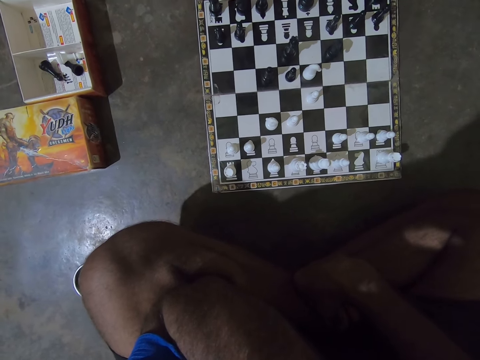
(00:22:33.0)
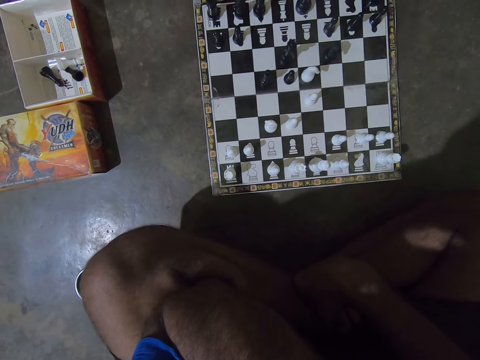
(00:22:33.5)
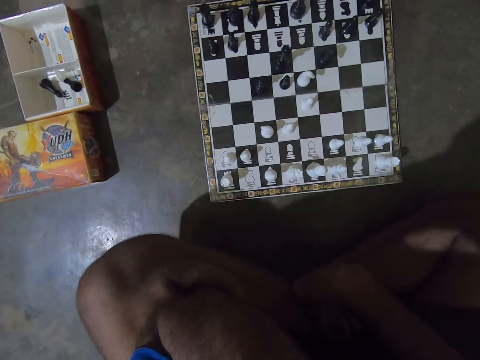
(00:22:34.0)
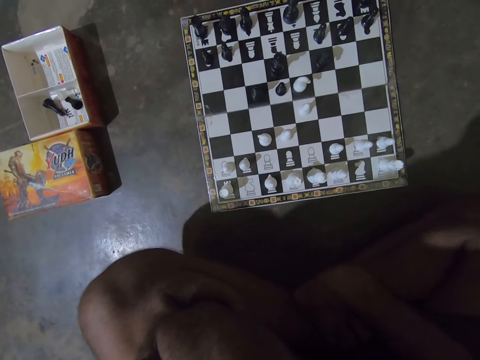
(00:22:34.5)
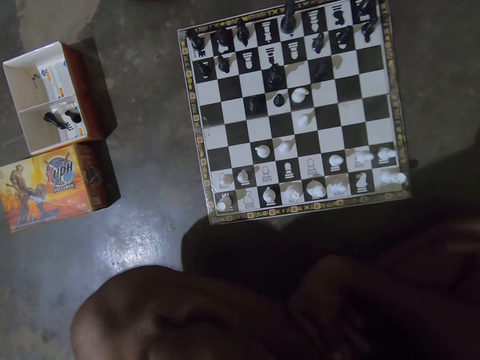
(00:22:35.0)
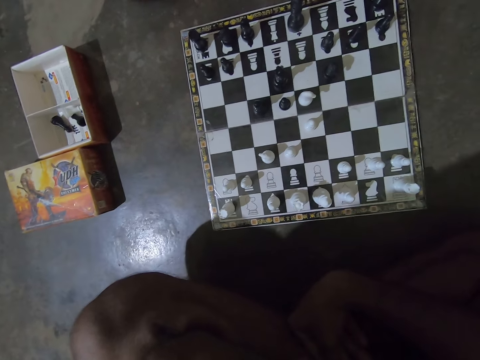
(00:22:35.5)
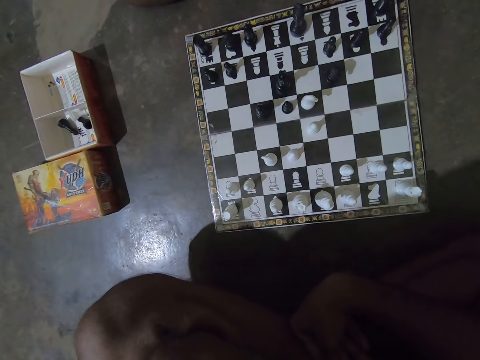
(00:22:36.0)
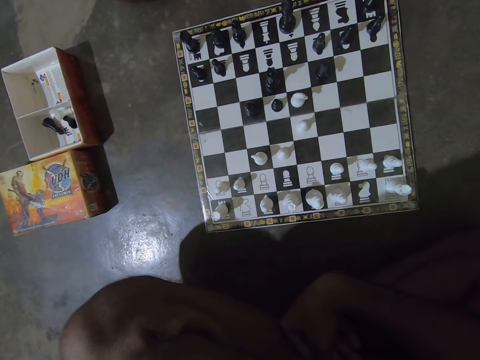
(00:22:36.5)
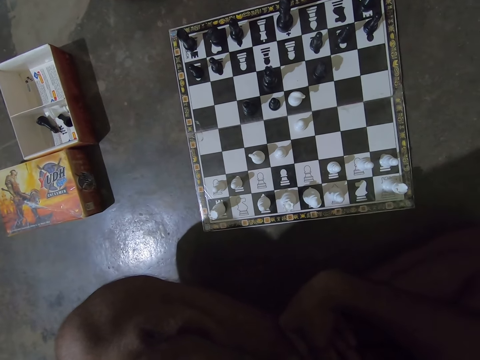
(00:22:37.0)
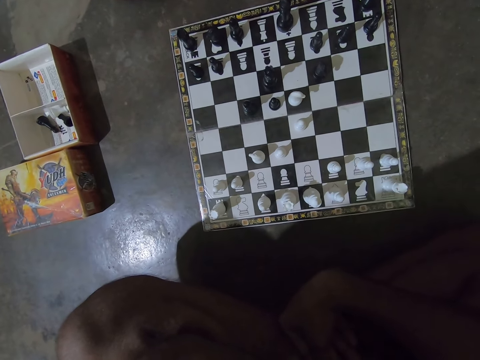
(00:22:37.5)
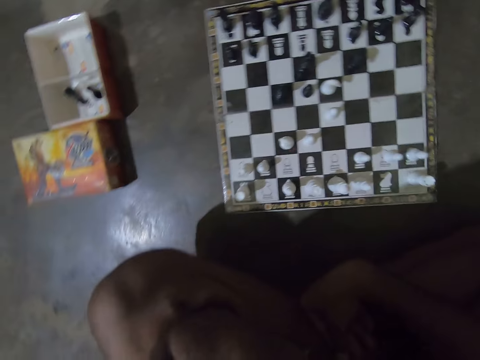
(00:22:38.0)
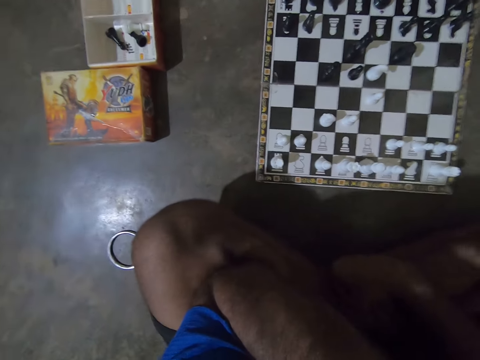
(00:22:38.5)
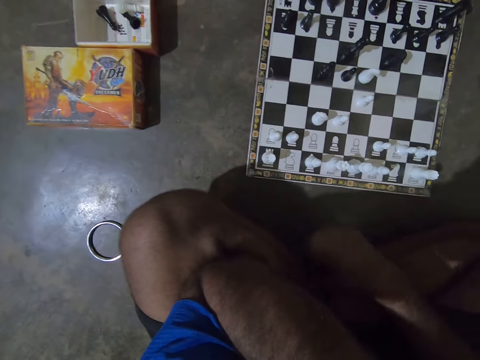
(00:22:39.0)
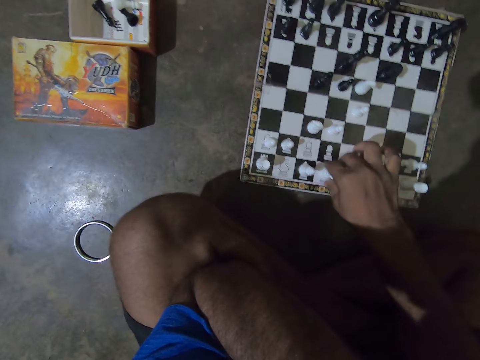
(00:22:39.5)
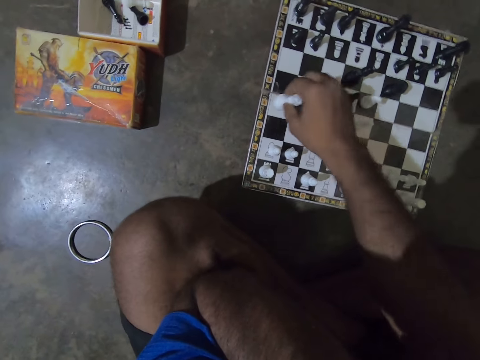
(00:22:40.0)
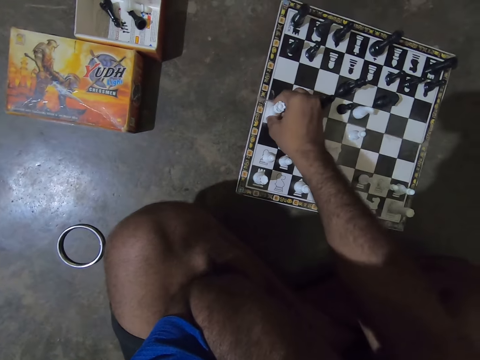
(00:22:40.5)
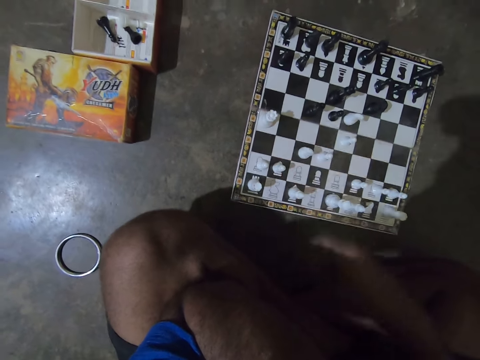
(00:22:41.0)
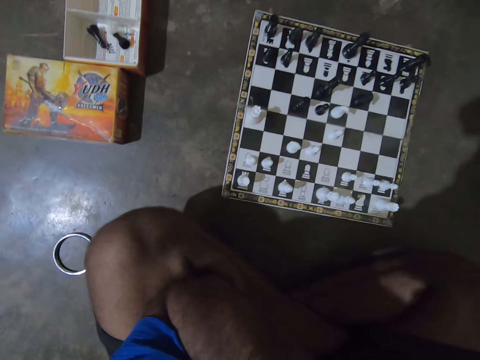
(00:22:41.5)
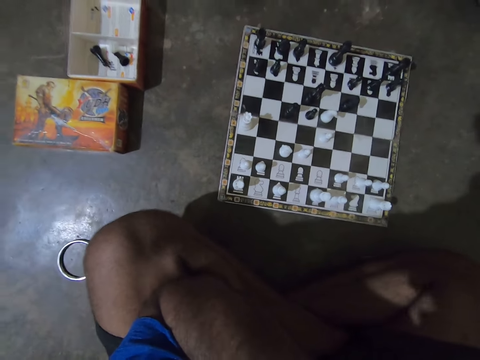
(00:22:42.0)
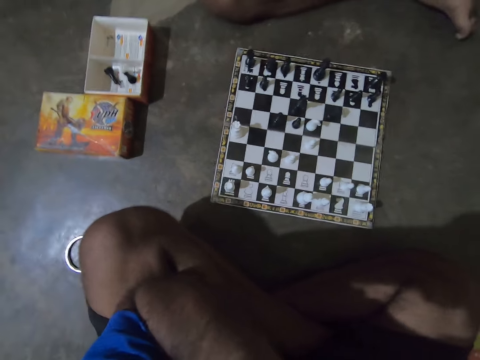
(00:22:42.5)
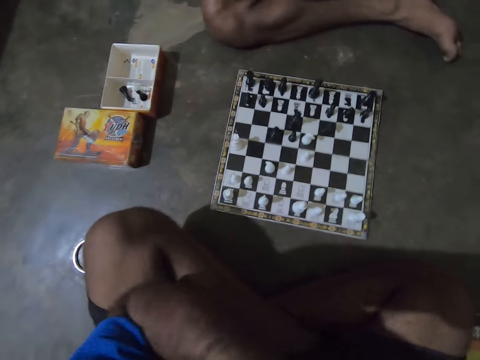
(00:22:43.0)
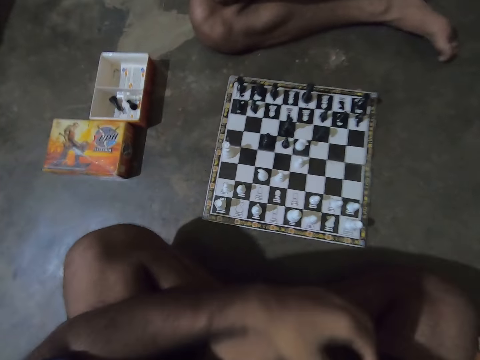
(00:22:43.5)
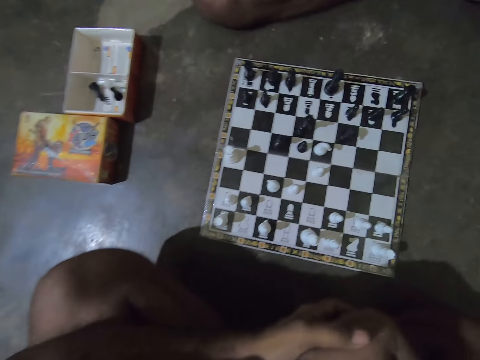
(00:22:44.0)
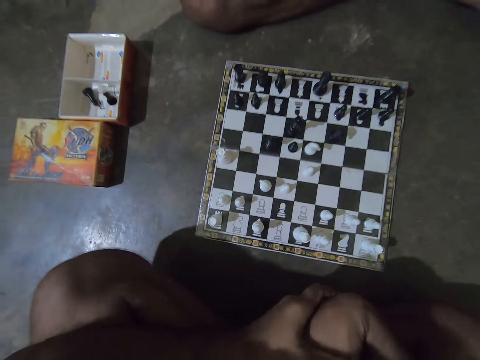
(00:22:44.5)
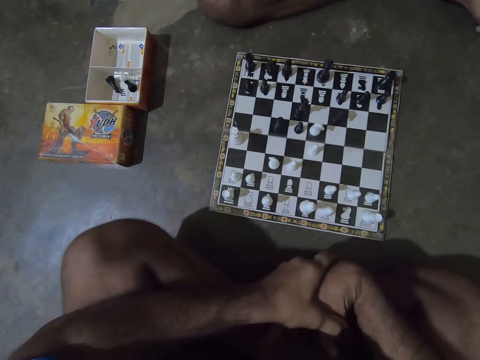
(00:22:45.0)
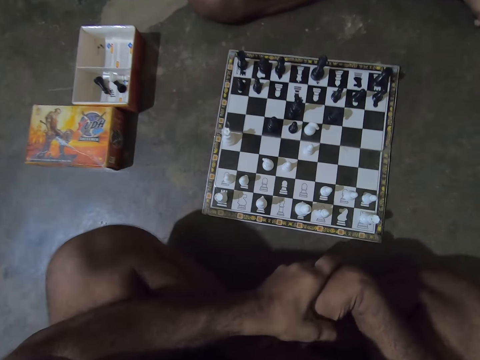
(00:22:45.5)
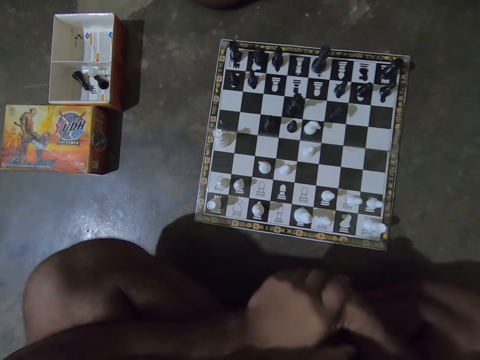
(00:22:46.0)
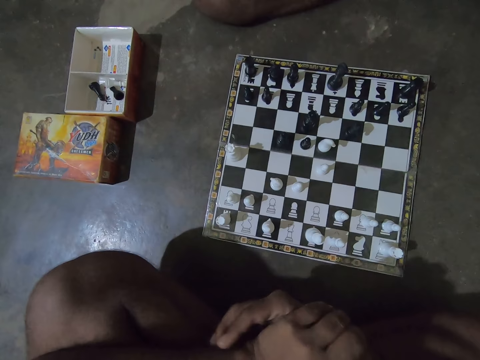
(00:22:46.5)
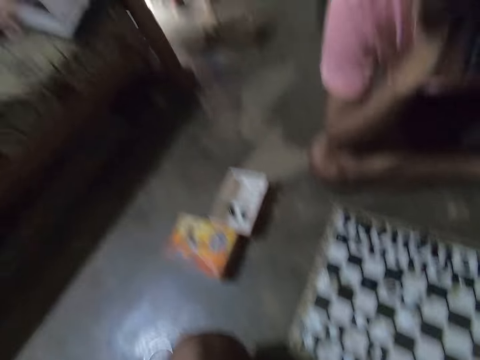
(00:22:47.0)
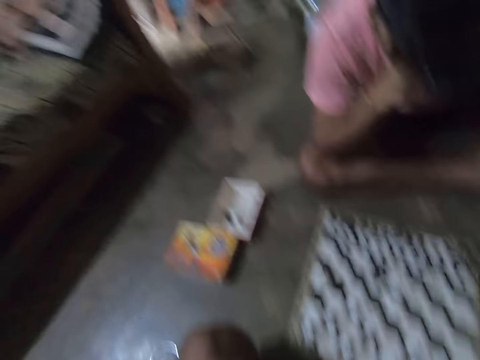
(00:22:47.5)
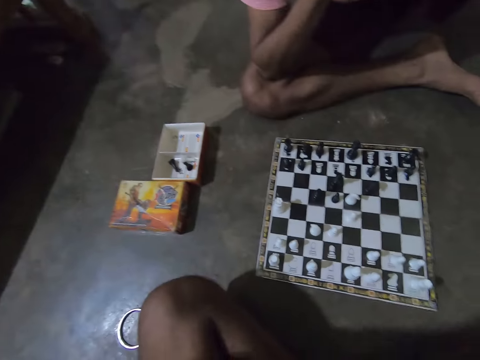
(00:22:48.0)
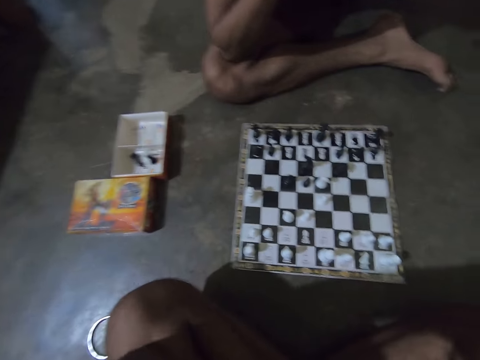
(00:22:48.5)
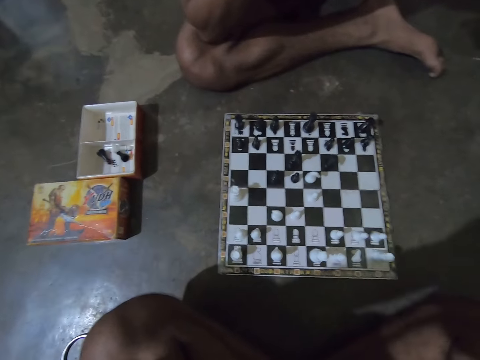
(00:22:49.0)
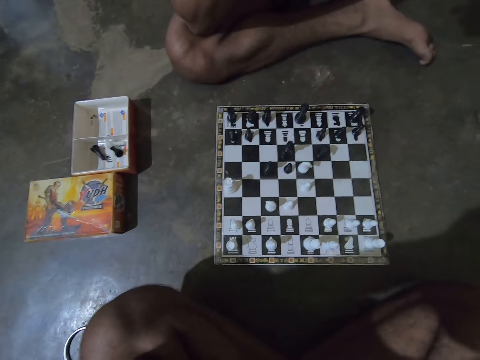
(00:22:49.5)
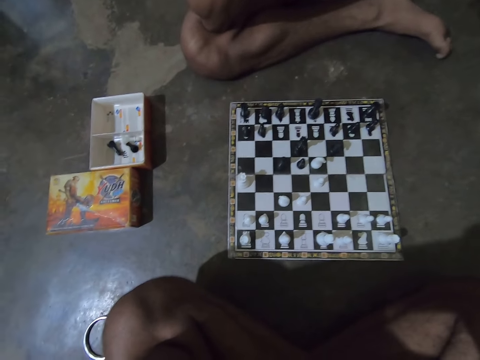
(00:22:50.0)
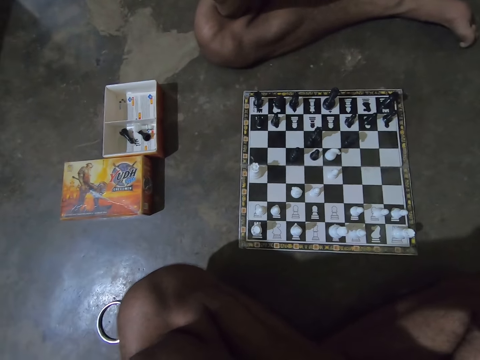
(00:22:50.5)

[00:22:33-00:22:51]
The camera wearer picks up the white Rook chess piece on the chess board with his right hand. He drops the white Rook chess piece on a white box on the chess board. He plays chess. He puts his hand on his leg. He adjusts his left hand on his face. A man sits on the floor in front of the chess board. The camera wearer rubs his two hands together. He looks slightly towards a door. The man stands on the door.

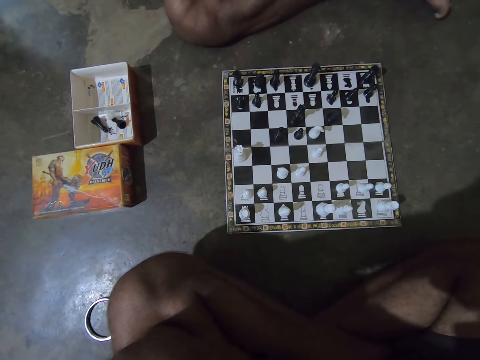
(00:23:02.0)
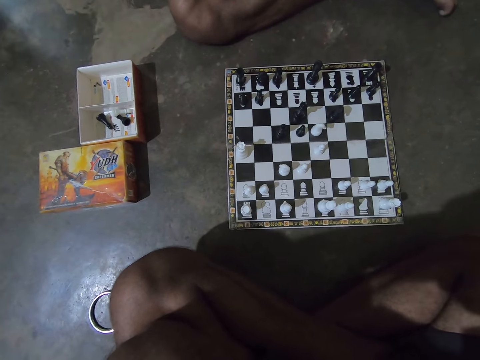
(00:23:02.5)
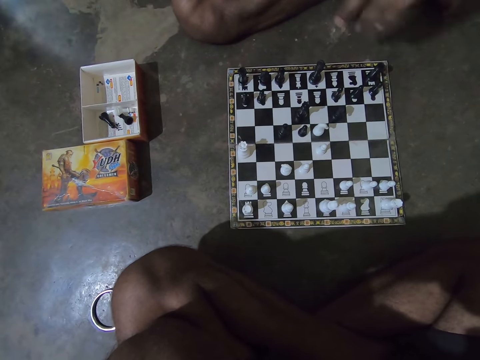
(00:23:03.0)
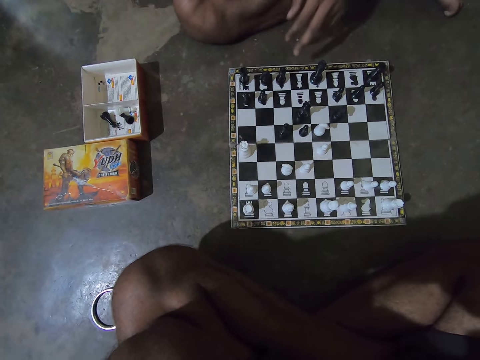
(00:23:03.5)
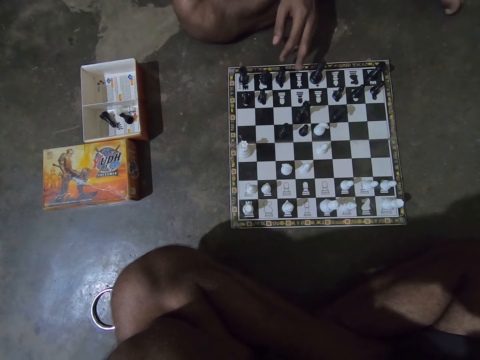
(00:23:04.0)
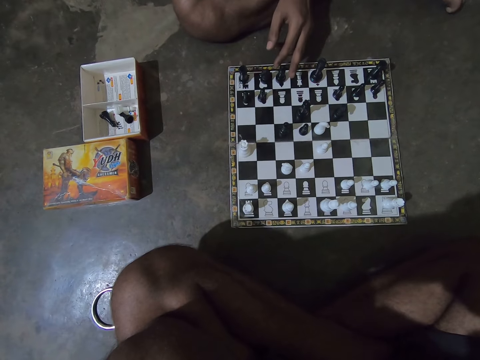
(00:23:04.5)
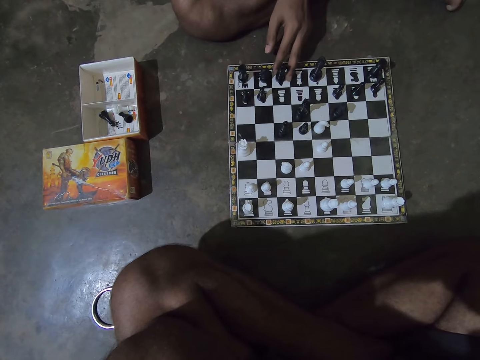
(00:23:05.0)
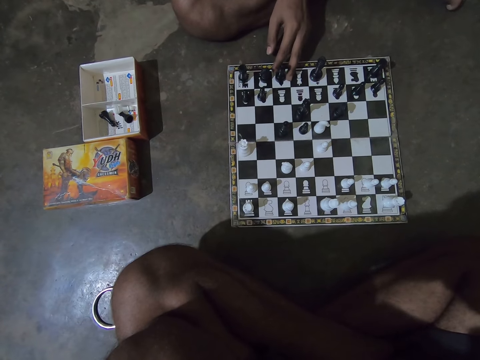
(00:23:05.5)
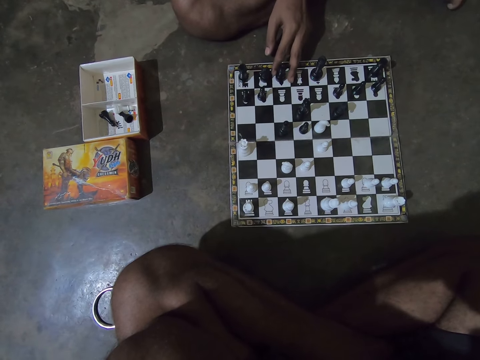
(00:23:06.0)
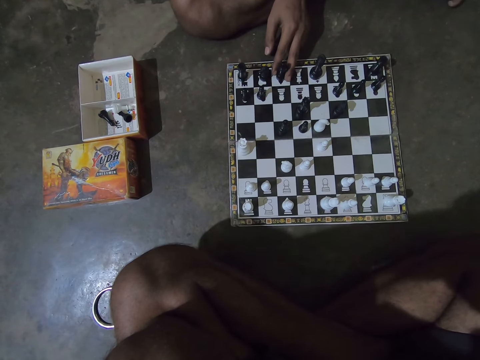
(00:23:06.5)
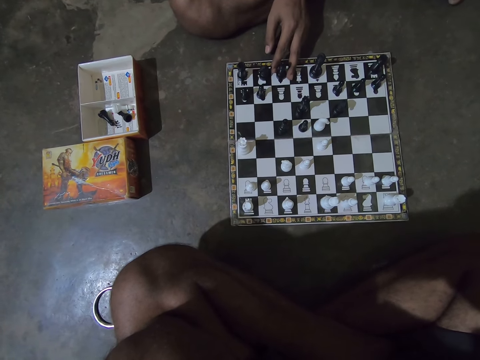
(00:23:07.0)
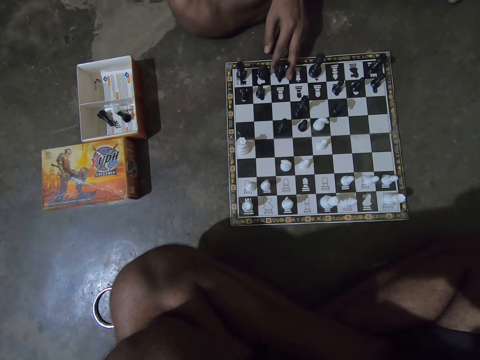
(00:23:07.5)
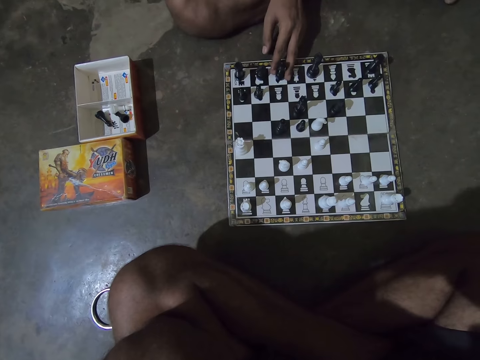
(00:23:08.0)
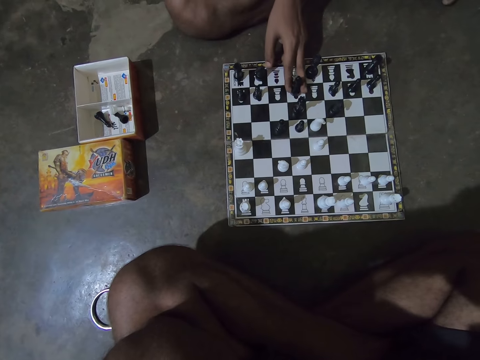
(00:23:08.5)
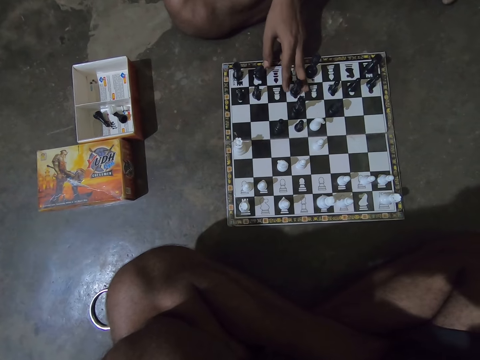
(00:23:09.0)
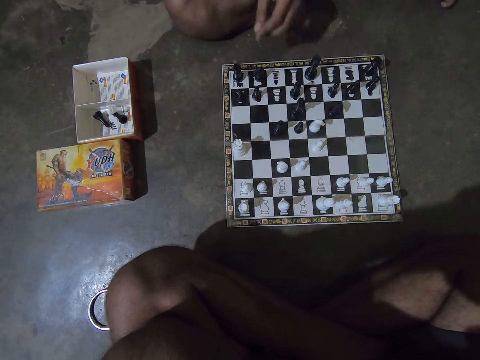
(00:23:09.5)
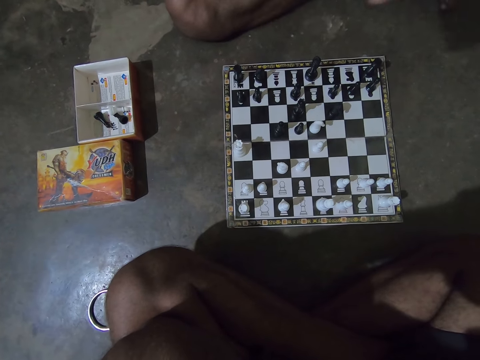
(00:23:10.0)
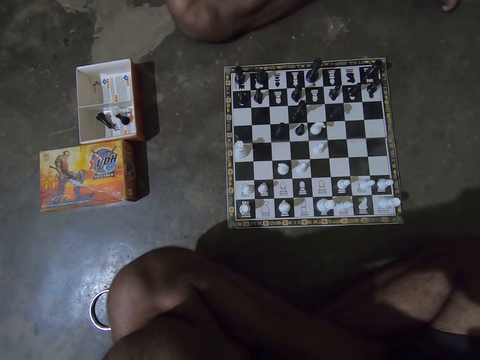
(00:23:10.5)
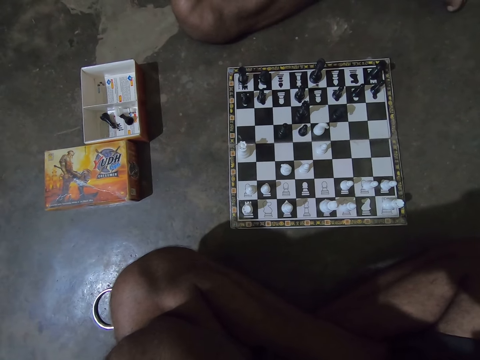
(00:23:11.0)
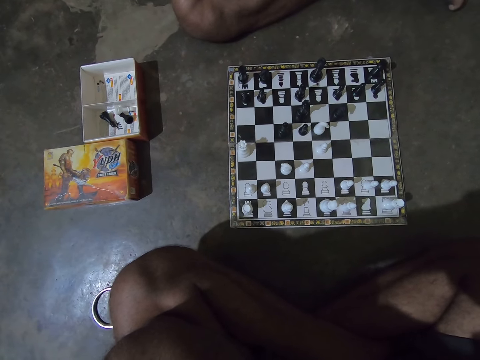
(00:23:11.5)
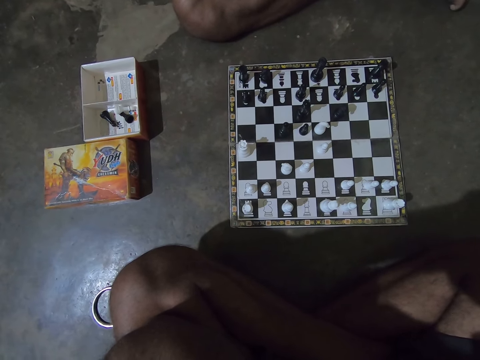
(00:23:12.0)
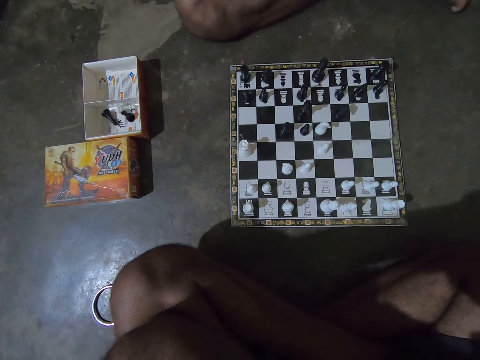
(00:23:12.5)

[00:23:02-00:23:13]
A man moves a black Bishop chess piece on the chess board with his left hand. He holds the chess piece. He moves the chess piece.
